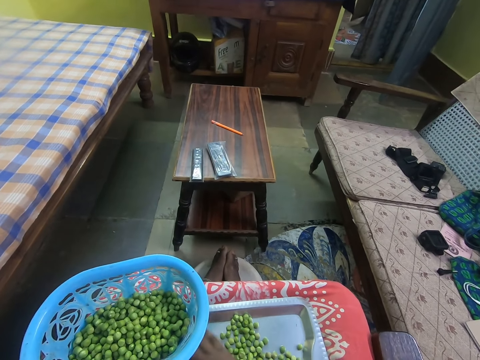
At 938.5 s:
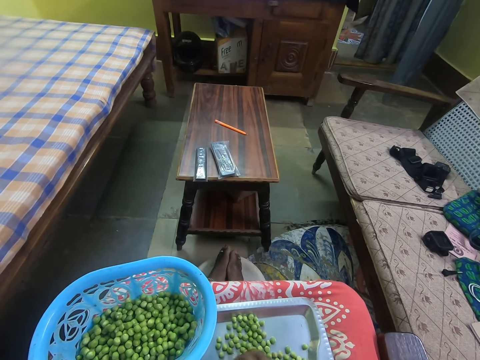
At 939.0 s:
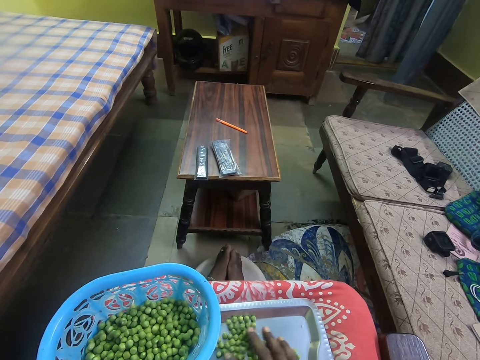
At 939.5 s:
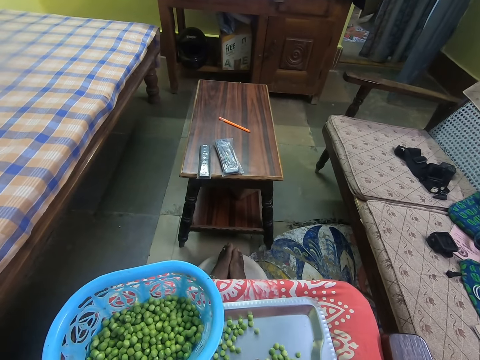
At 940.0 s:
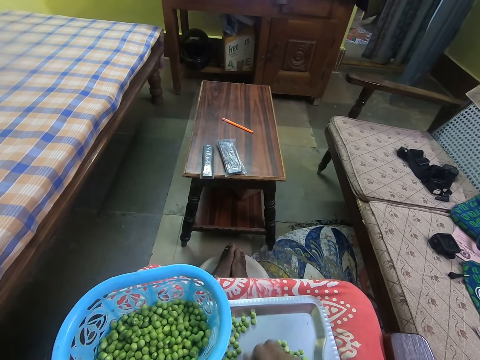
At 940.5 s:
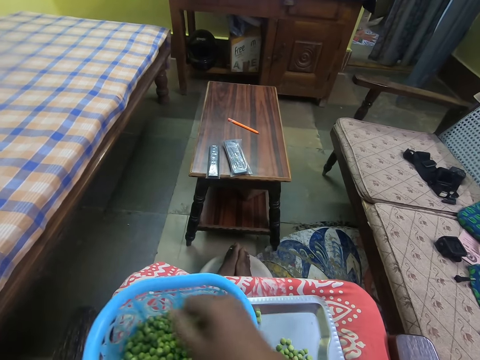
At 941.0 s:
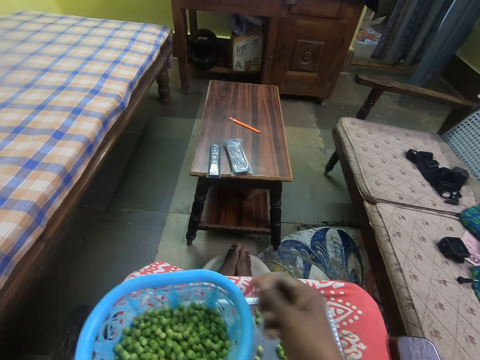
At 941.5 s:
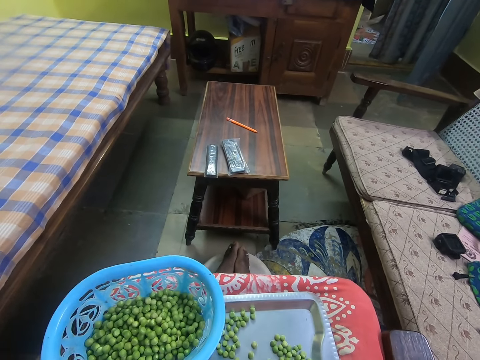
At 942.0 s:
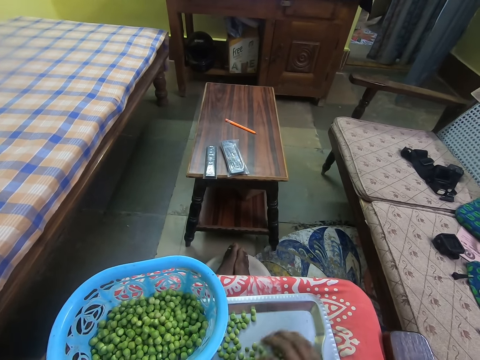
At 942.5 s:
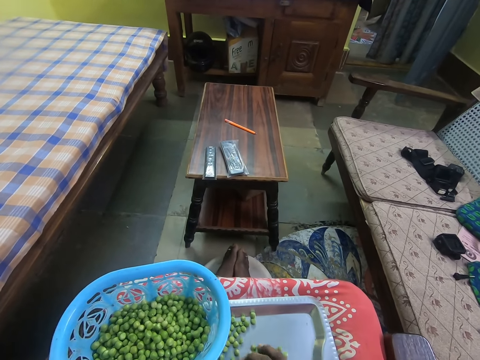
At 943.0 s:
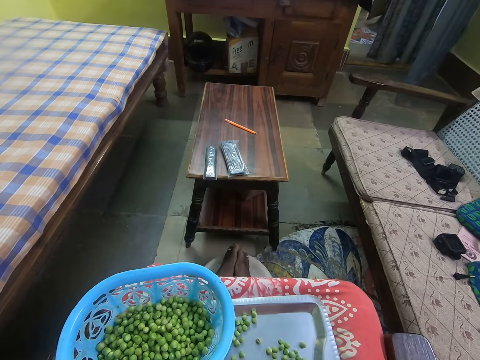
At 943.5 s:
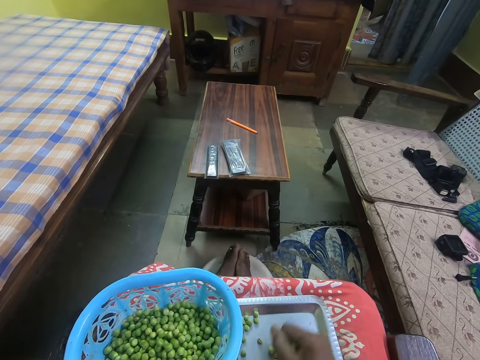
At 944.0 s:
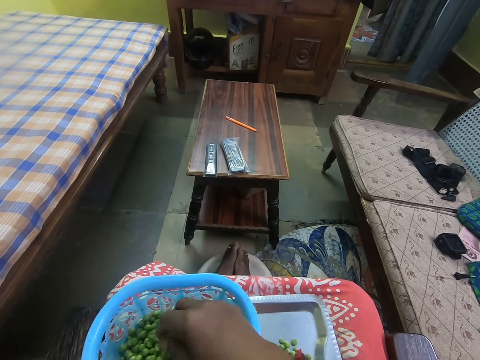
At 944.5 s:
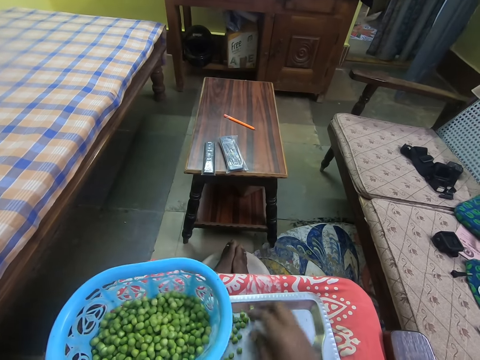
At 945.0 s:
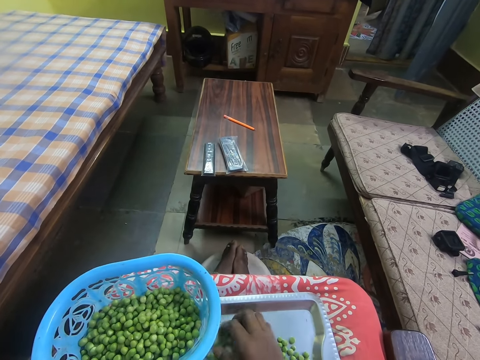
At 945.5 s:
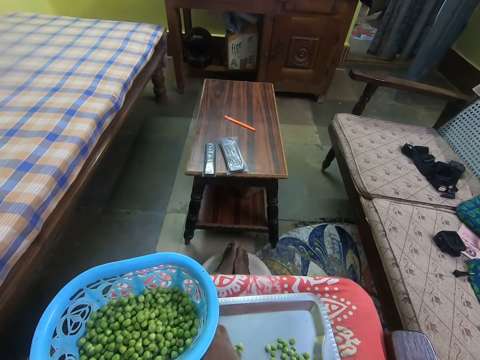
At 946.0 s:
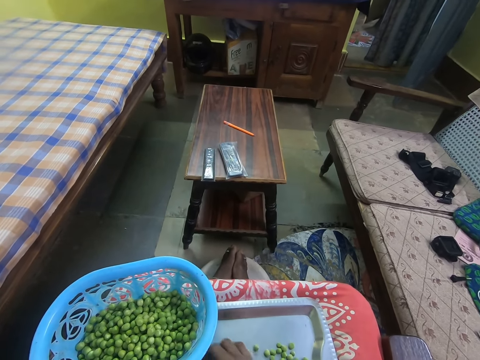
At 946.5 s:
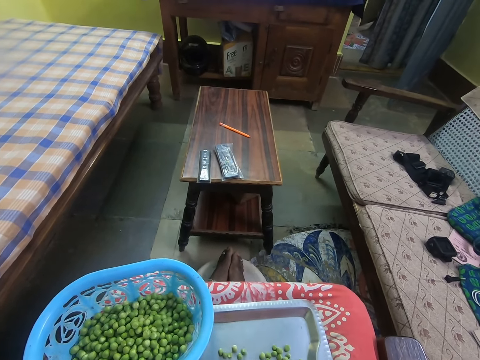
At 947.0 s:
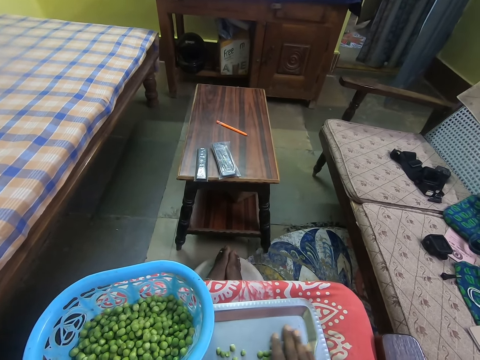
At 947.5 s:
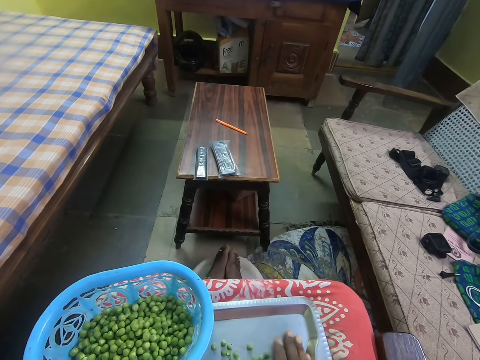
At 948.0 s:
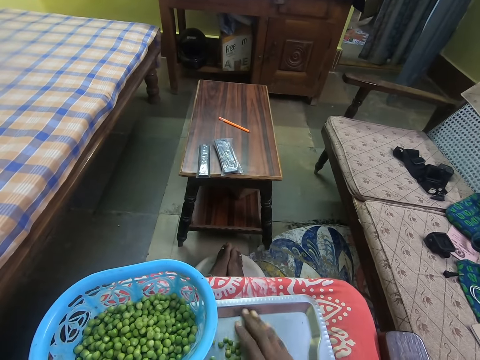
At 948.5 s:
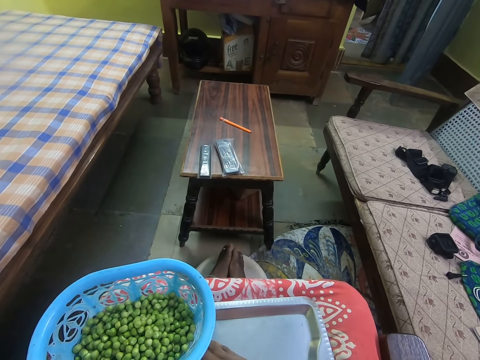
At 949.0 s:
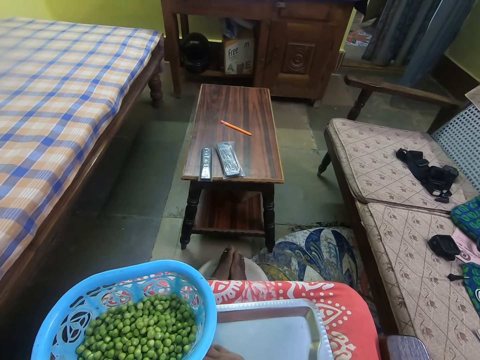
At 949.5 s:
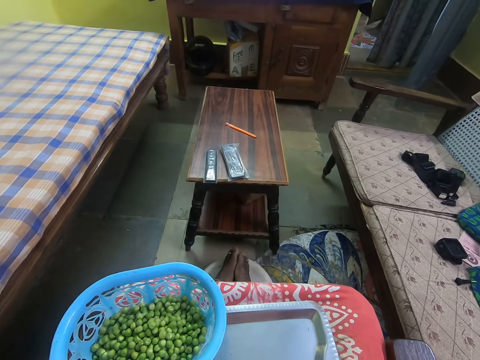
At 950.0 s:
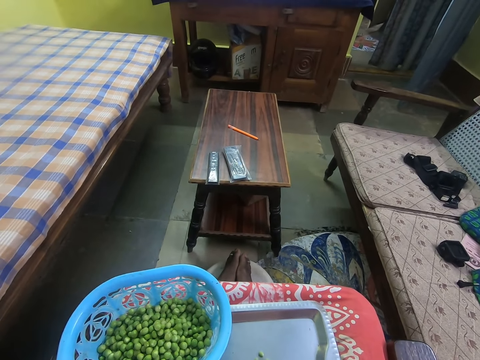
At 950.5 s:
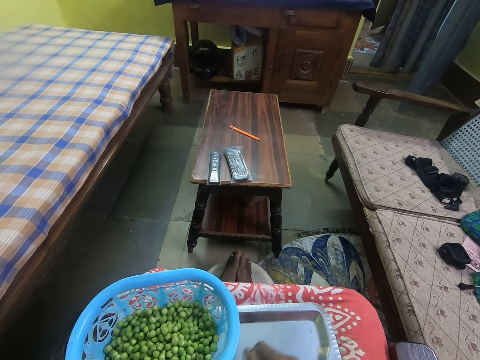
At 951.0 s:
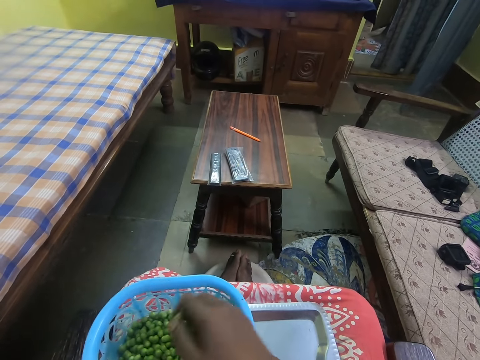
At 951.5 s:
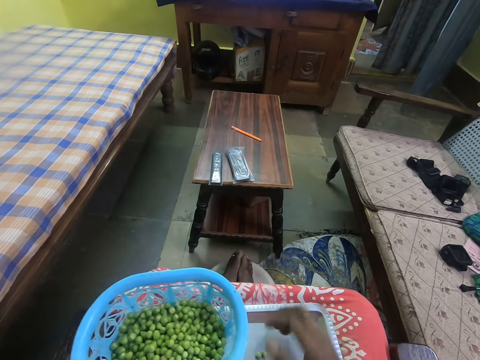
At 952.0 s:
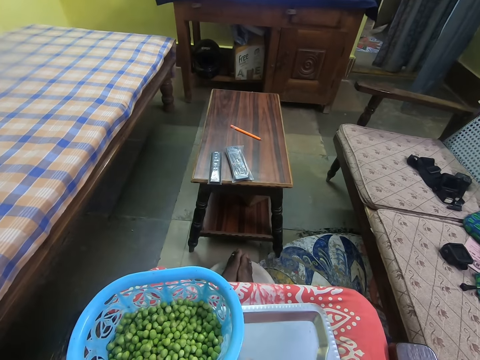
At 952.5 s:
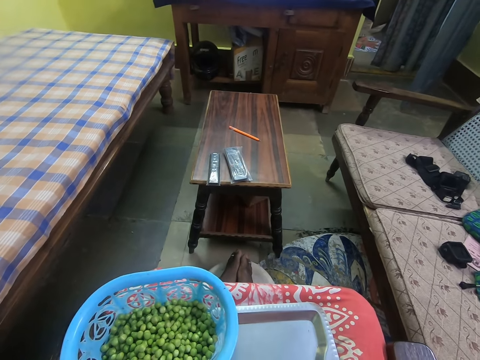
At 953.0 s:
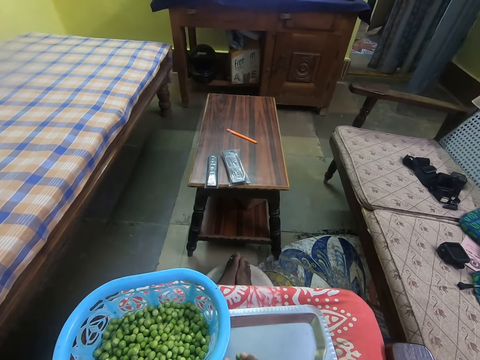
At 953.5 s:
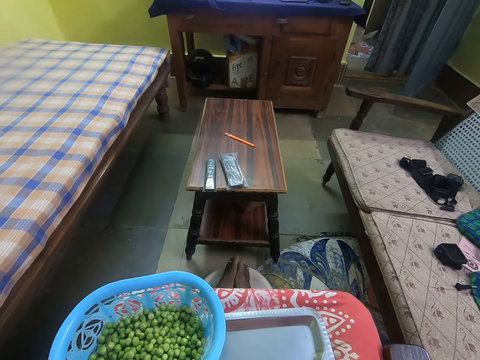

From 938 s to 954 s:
The camera wearer picks the beans from the tray. They put the beans in the basin. They pick the beans from the tray. They put the beans in the basin. They pick the beans from the tray. They put the bean in the basin.

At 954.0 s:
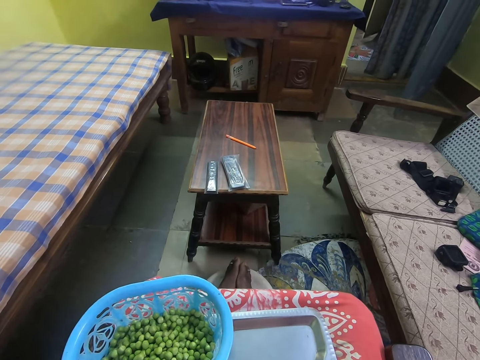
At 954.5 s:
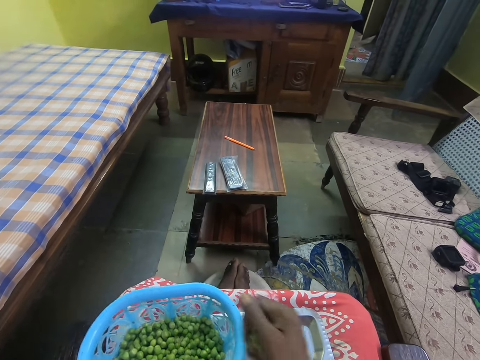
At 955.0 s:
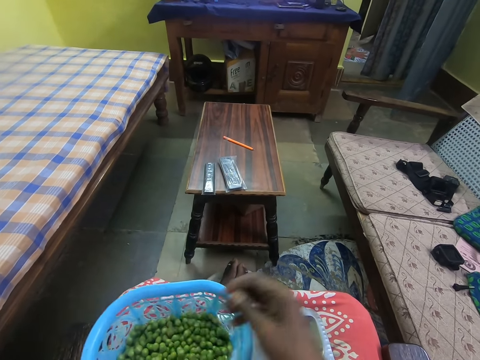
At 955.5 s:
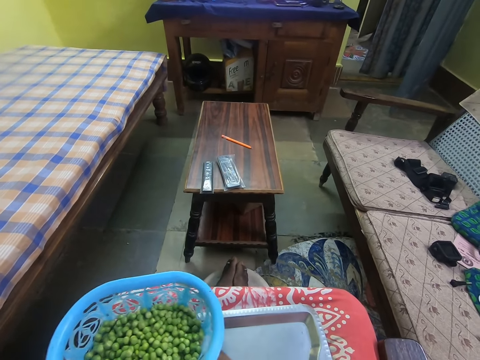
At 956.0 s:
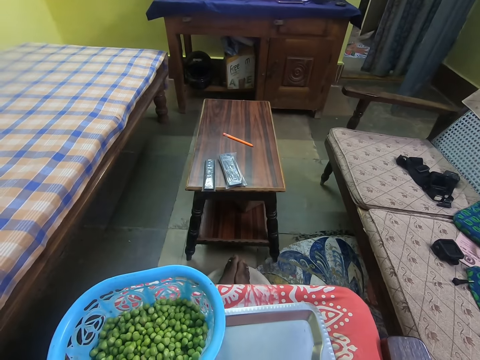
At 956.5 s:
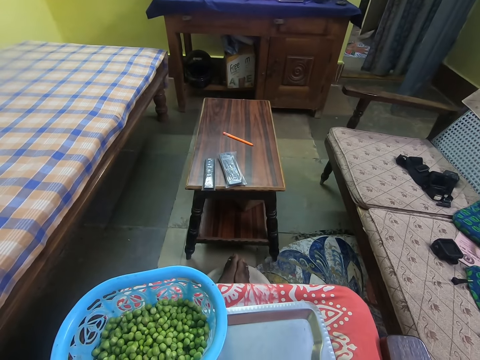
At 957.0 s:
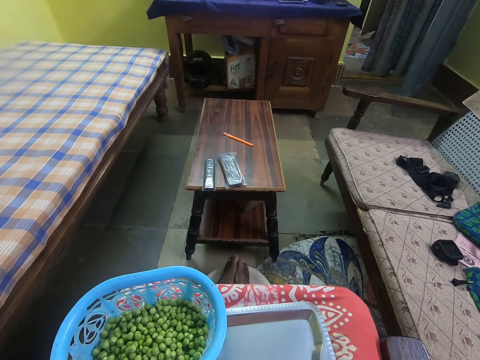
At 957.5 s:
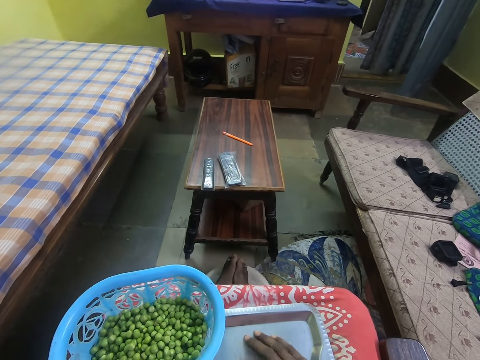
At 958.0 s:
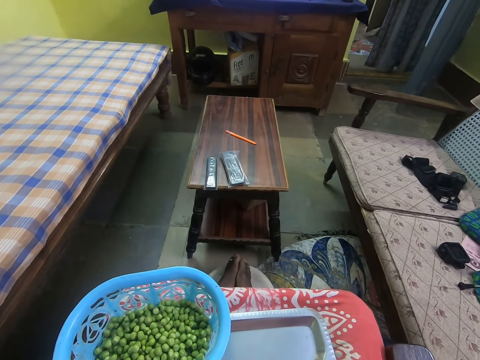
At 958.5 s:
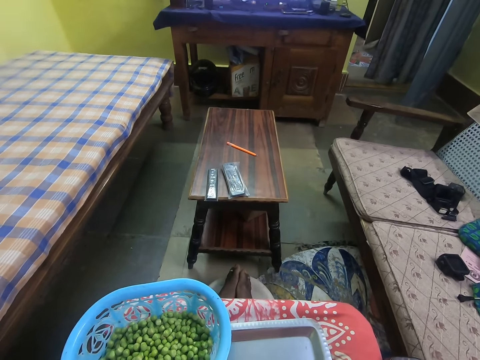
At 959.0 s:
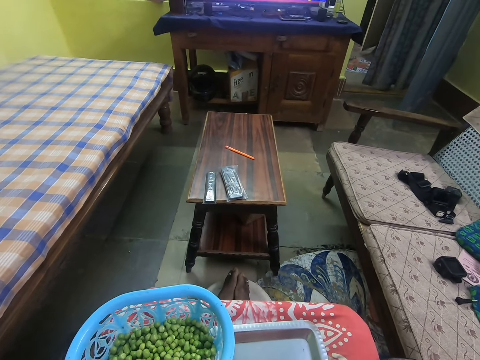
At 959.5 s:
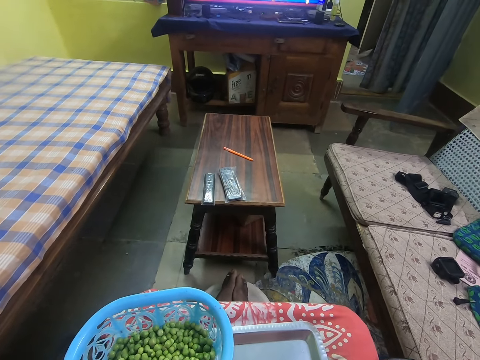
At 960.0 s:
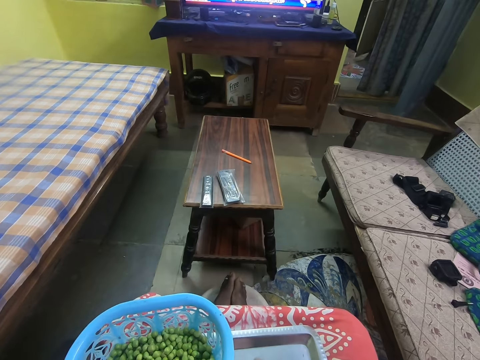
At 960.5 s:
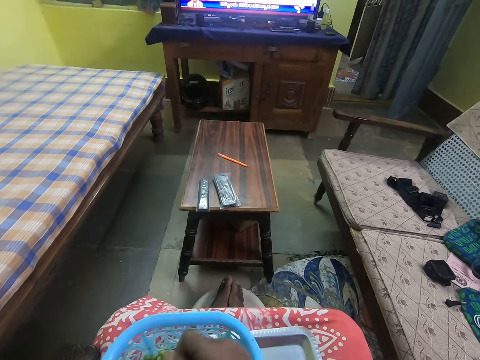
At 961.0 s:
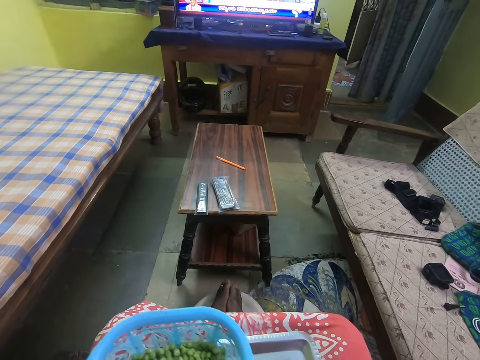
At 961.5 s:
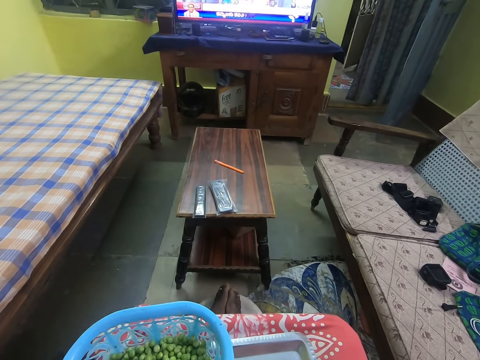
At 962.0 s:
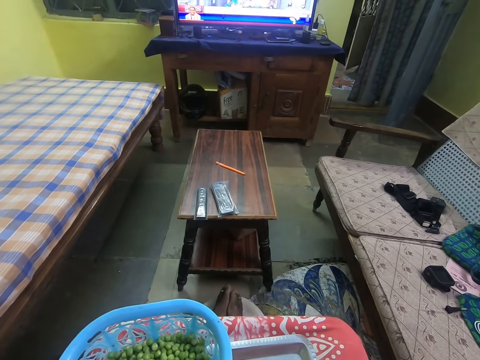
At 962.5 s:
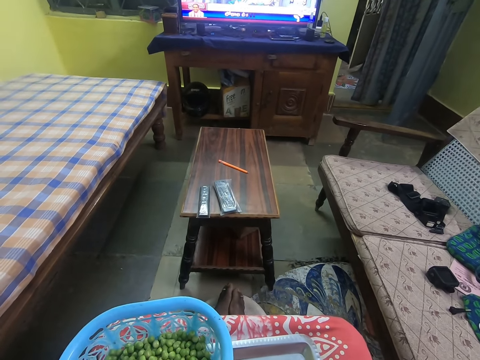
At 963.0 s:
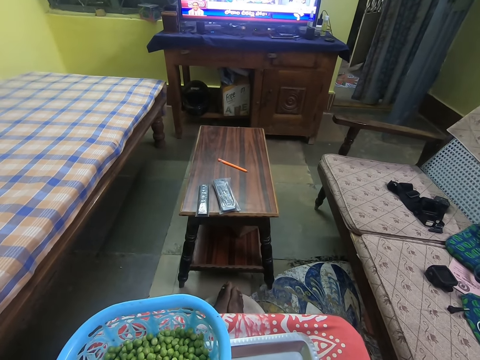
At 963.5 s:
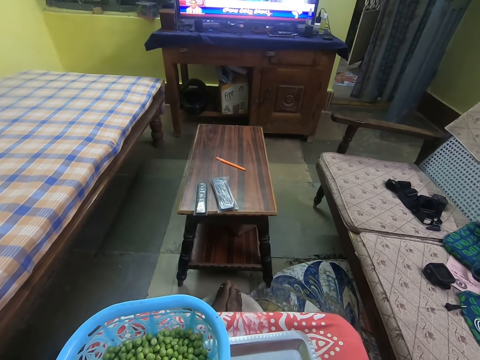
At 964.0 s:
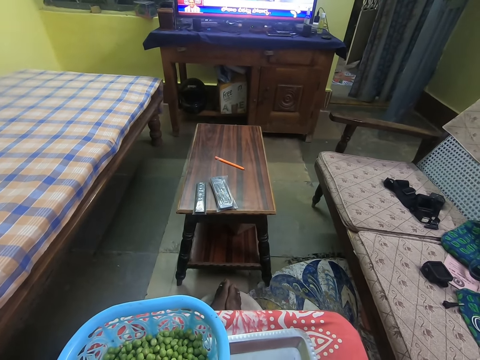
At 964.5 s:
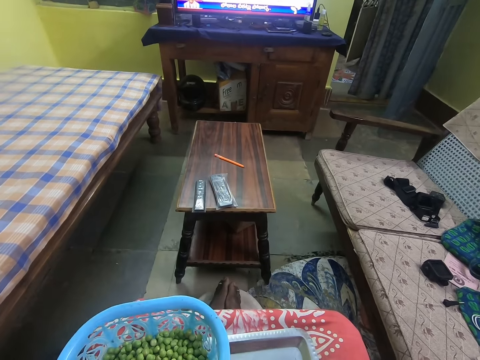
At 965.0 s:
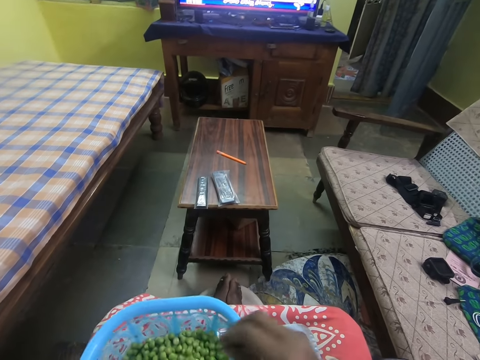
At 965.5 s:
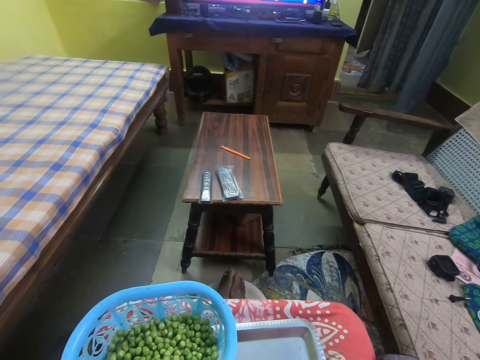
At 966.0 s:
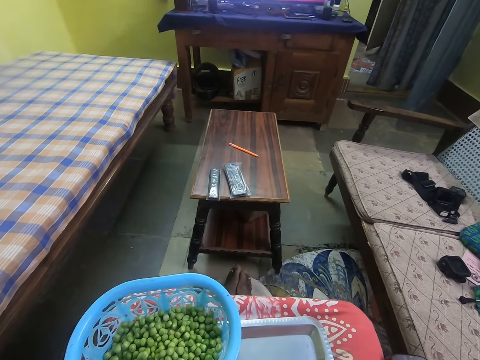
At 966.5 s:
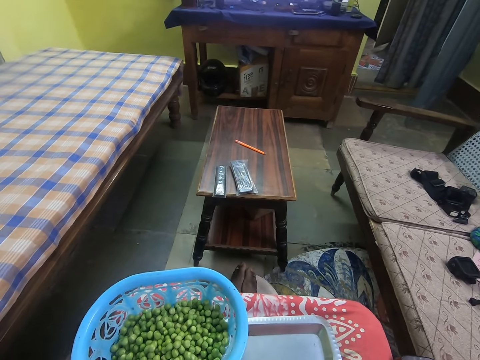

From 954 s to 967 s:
The camera wearer picks the beans from the tray. They put the beans in the basin. They pick the beans from the tray. They put the beans in the basin. They watch a television. They pick the beans from the basin. They put the beans in the basin.
